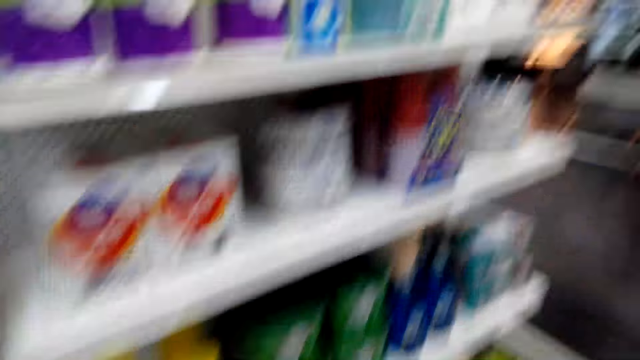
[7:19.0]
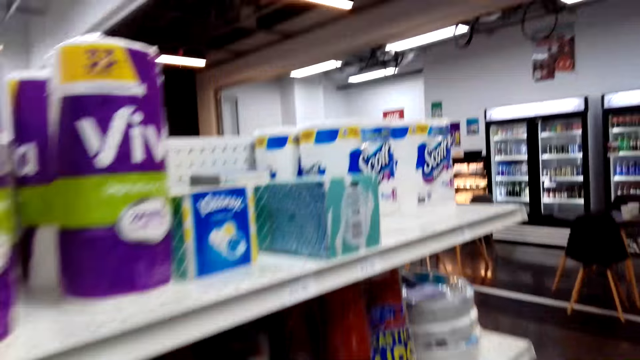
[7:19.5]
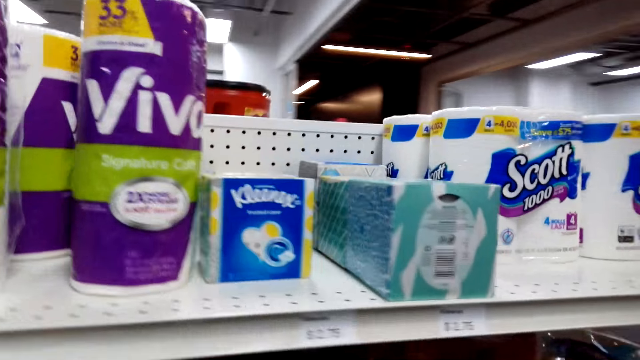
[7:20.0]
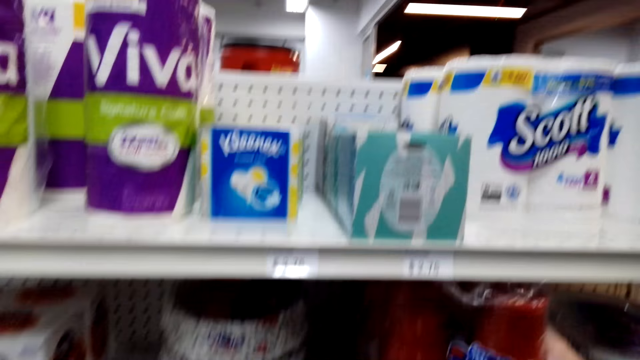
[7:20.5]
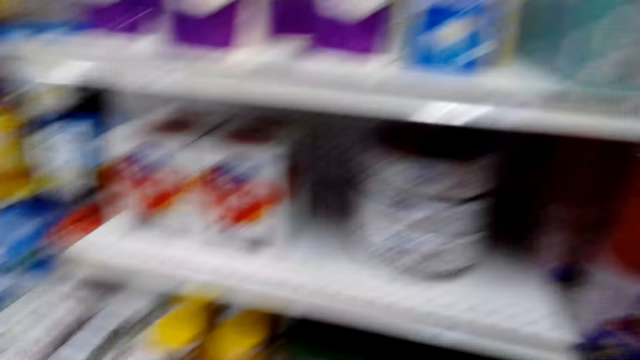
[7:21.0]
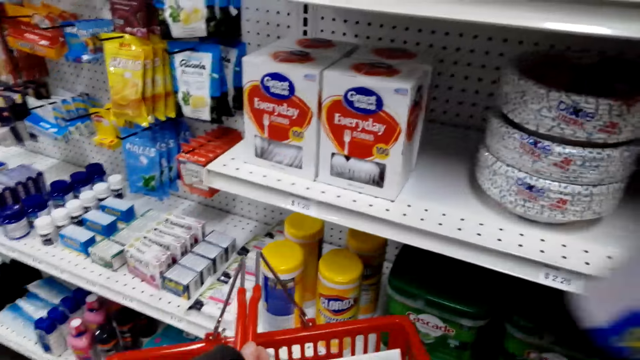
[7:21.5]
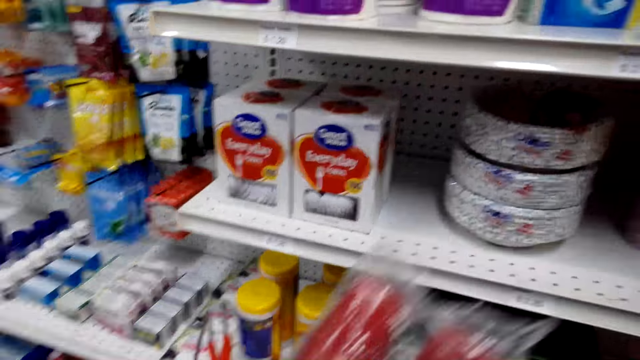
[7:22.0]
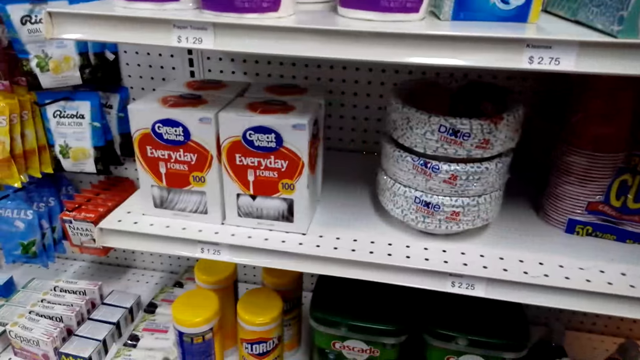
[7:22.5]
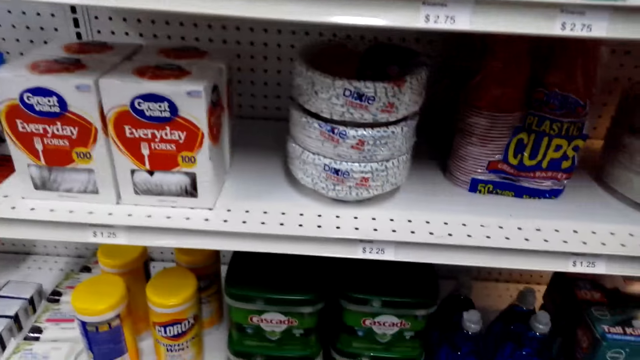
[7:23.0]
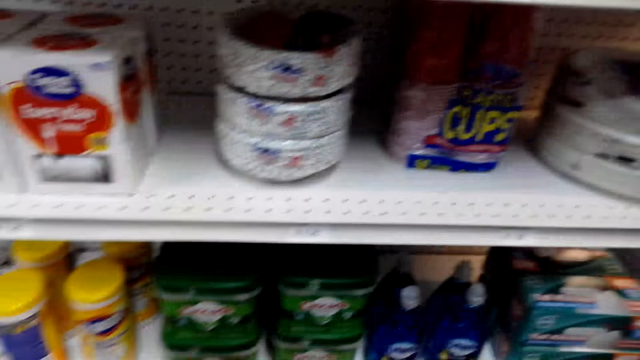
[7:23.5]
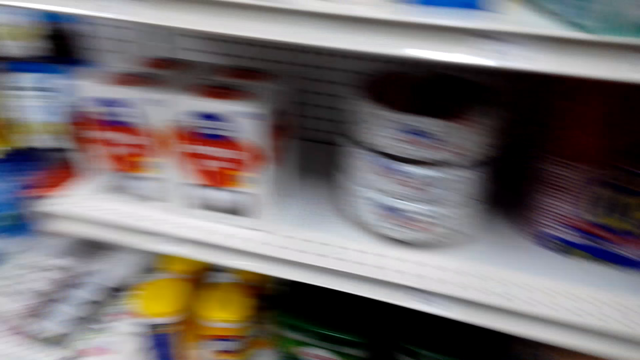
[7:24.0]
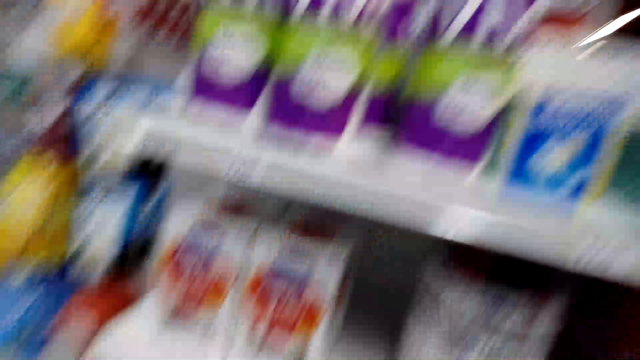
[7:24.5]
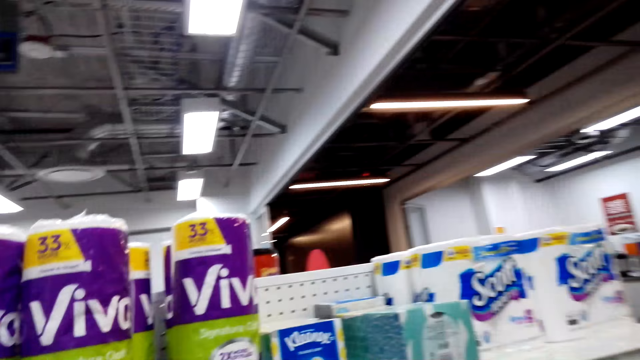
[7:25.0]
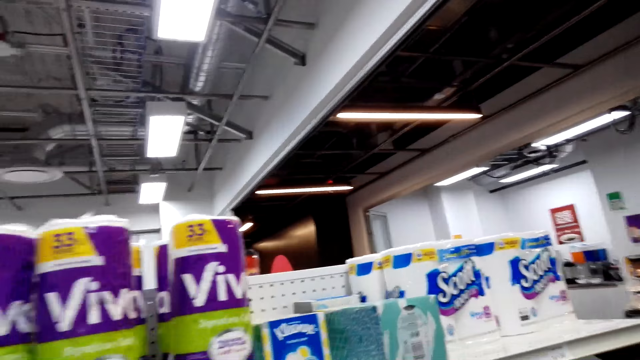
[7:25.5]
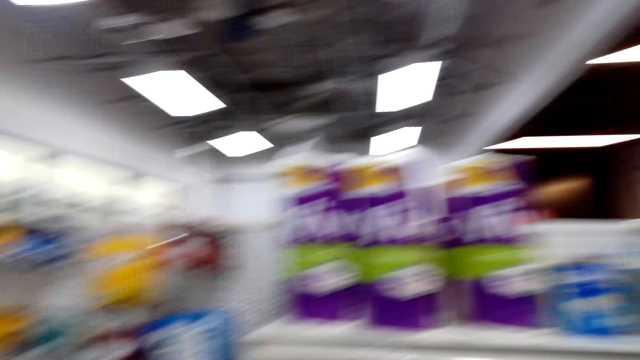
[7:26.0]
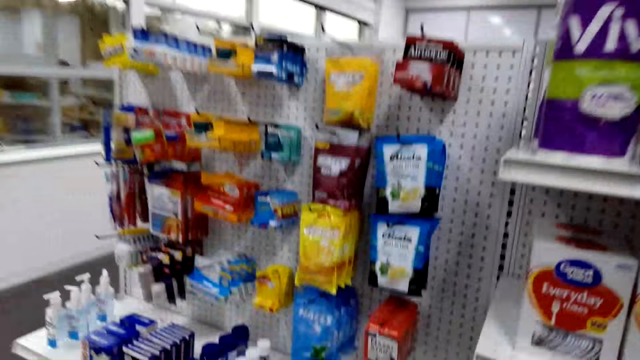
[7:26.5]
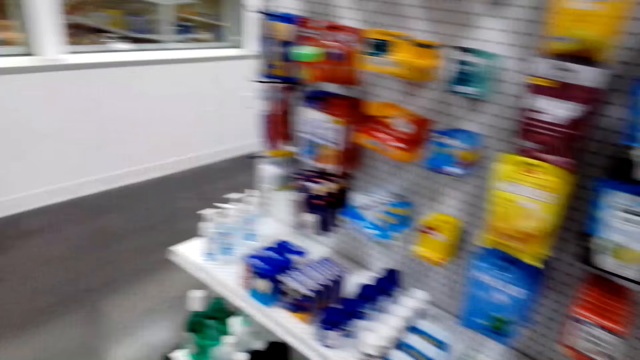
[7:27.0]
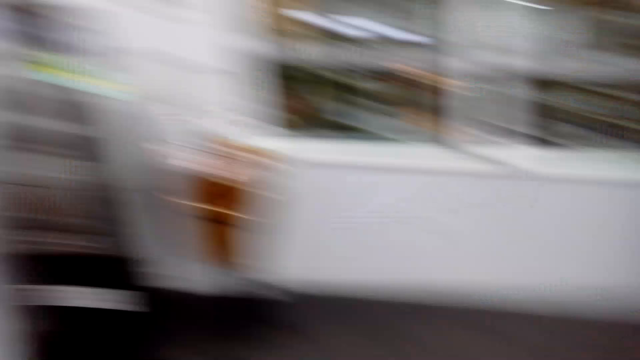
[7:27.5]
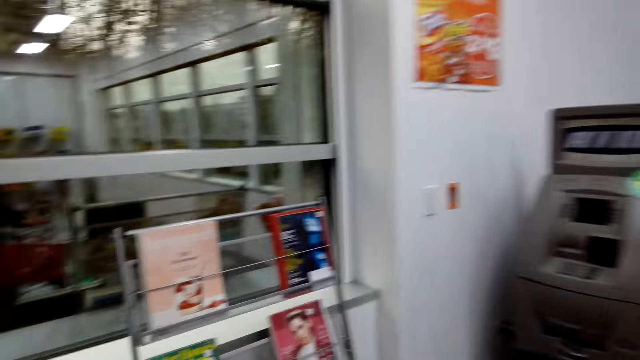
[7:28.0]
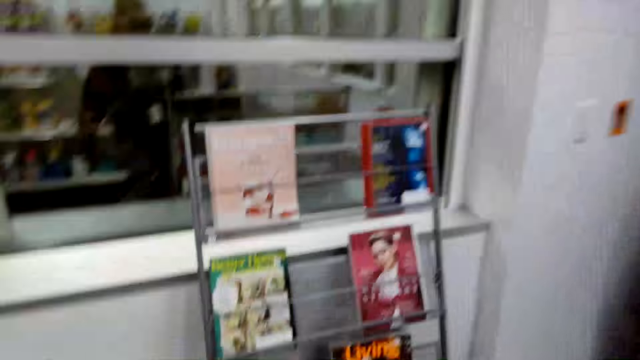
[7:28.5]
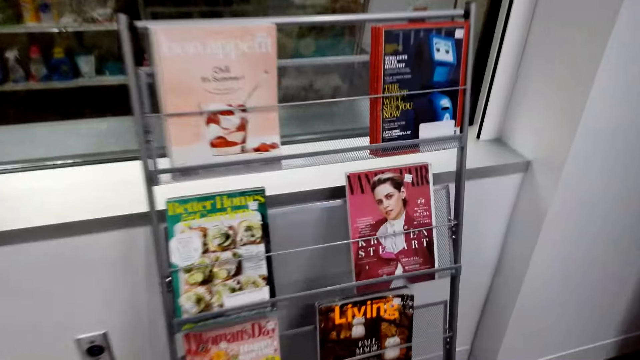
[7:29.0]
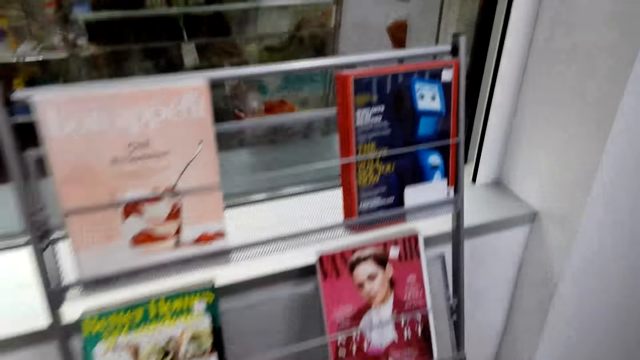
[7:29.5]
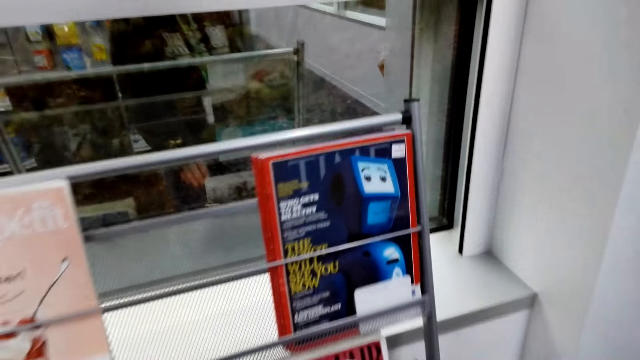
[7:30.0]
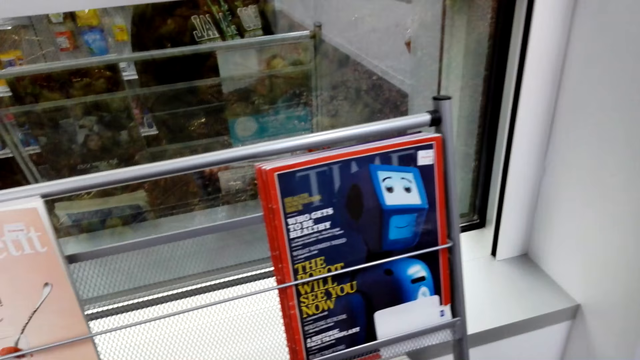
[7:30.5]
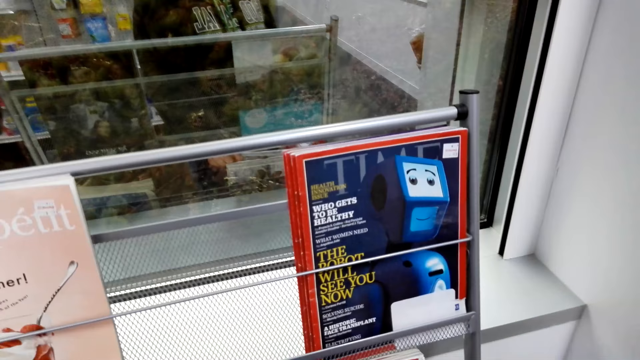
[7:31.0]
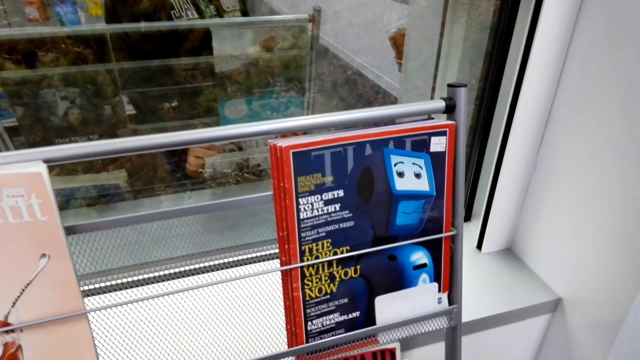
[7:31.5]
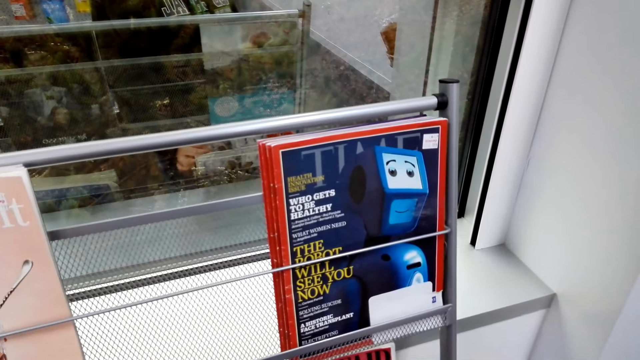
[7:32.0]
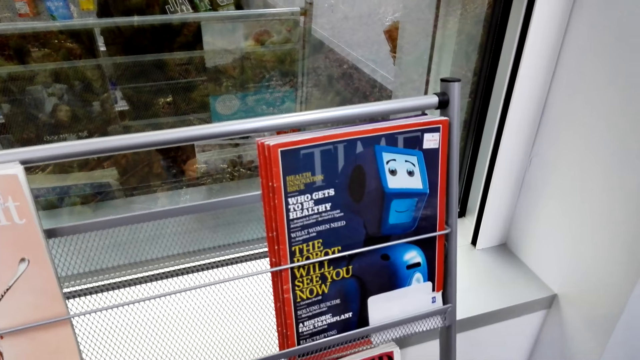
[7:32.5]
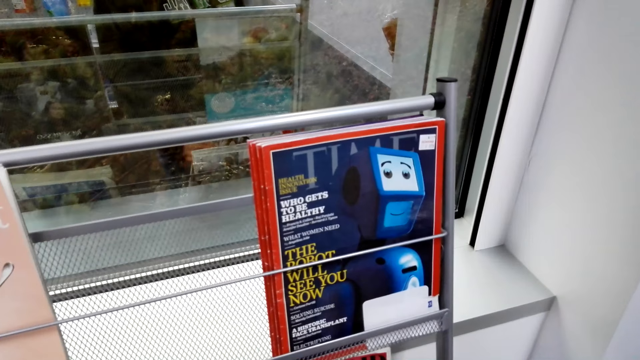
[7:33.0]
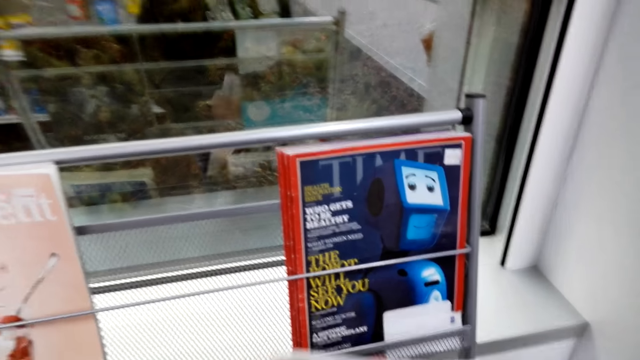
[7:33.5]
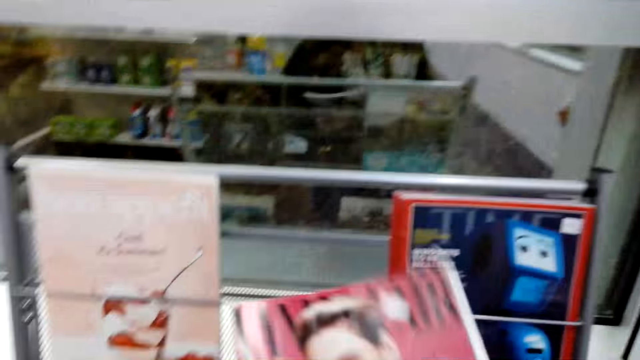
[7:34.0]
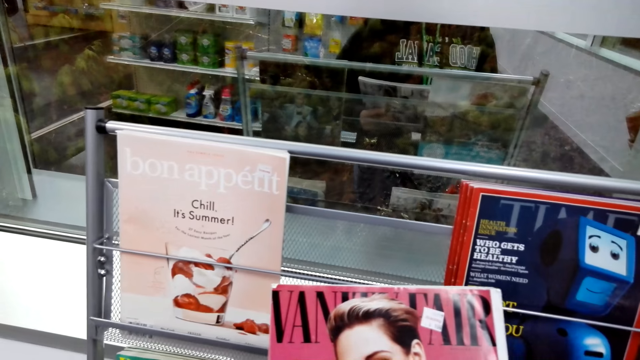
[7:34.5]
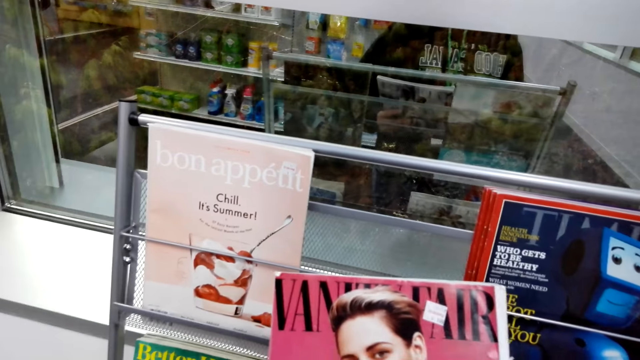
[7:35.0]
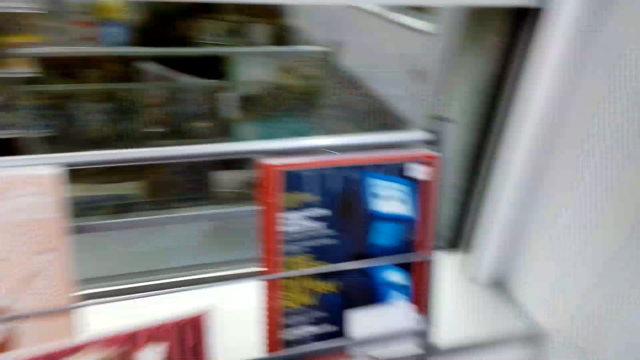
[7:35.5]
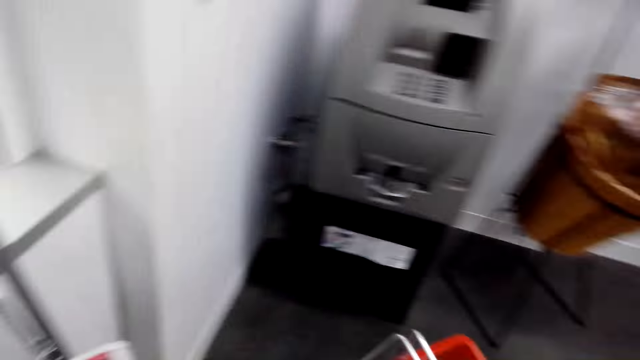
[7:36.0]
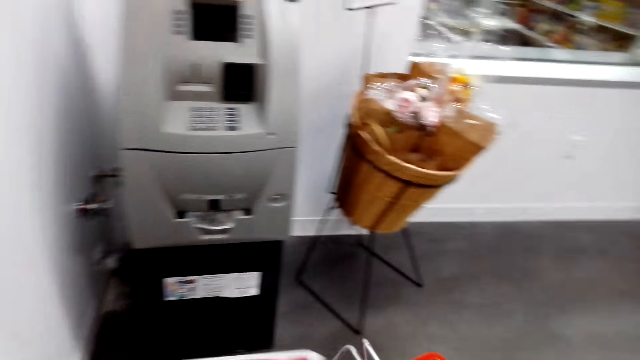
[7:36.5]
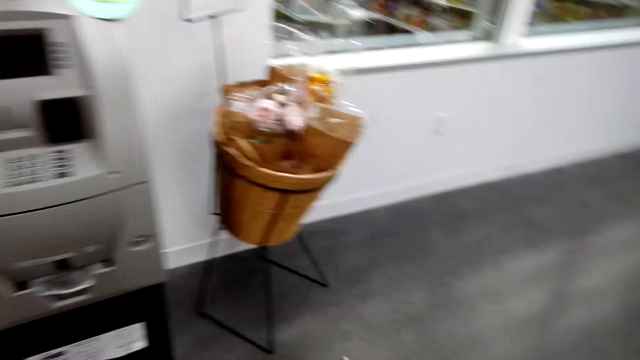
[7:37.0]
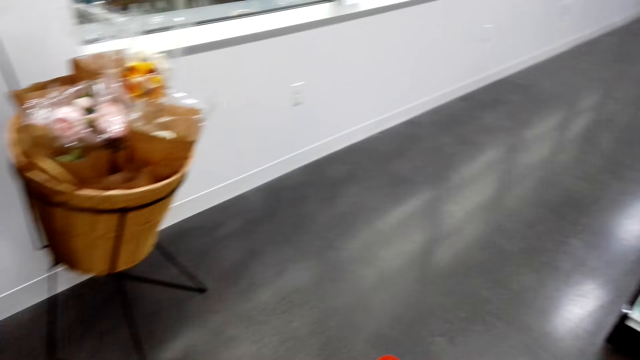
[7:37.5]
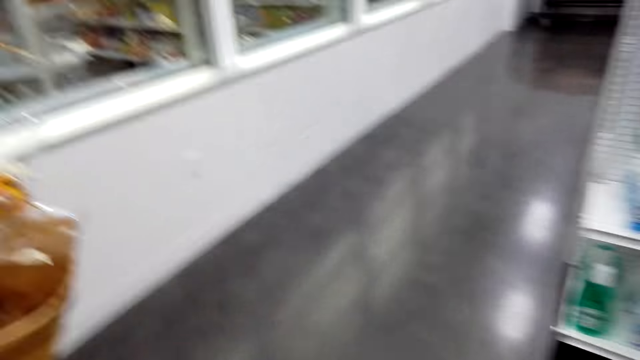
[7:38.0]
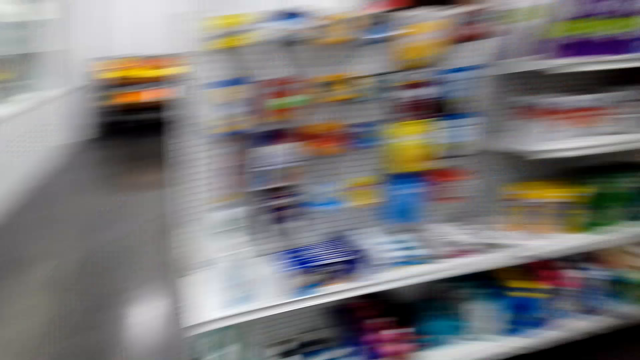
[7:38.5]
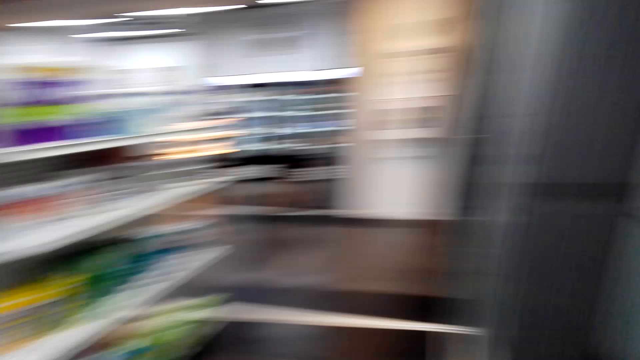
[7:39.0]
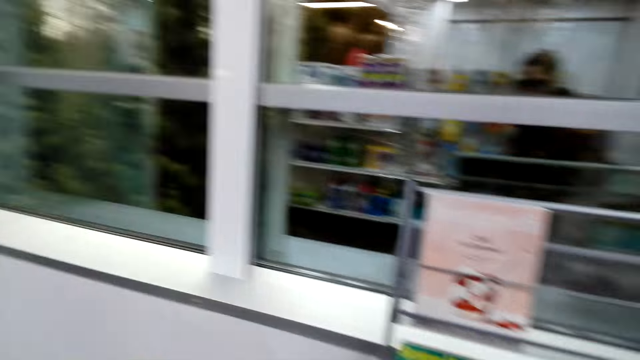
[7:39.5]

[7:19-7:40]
The camera wearer picks up party caps. They put something in the trolley. They walk in the grocery. They pick up a magazine from a shelf.
